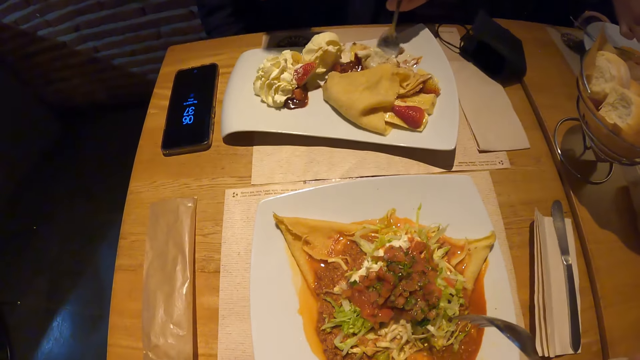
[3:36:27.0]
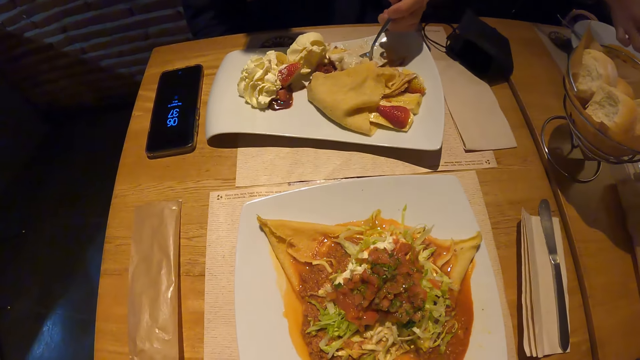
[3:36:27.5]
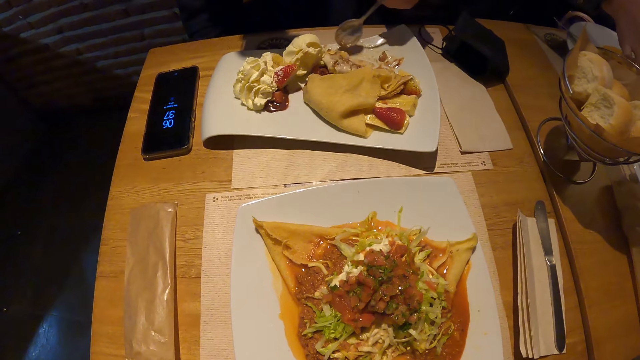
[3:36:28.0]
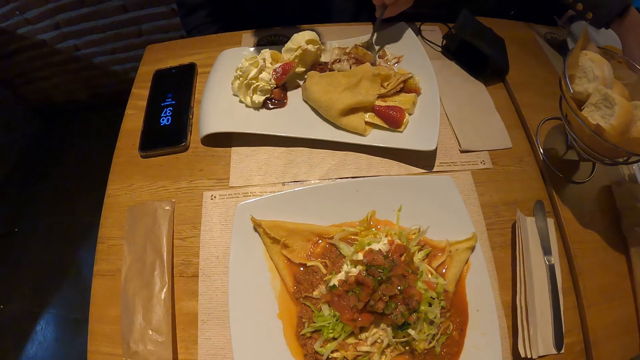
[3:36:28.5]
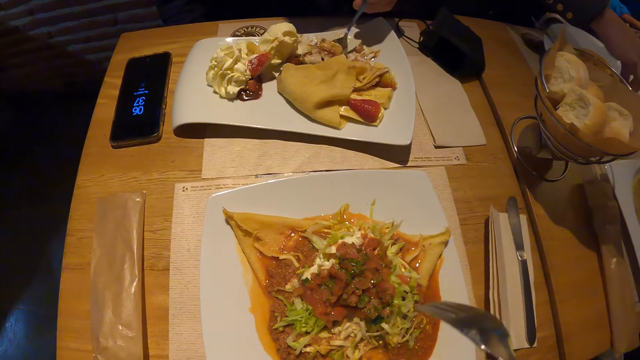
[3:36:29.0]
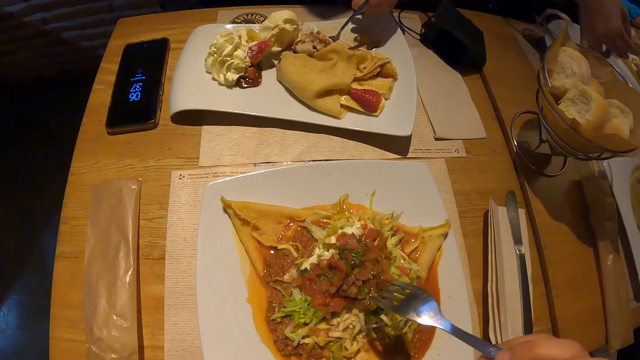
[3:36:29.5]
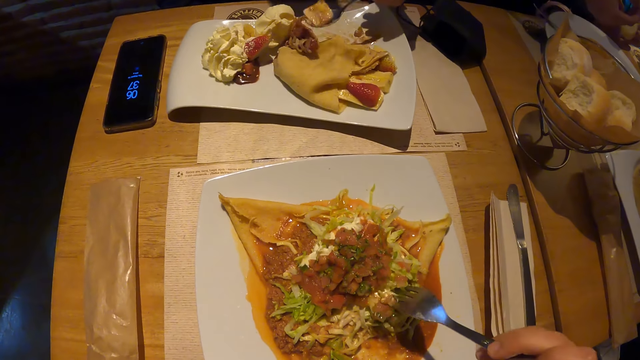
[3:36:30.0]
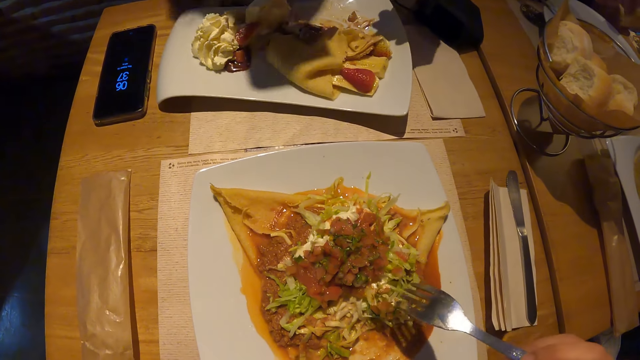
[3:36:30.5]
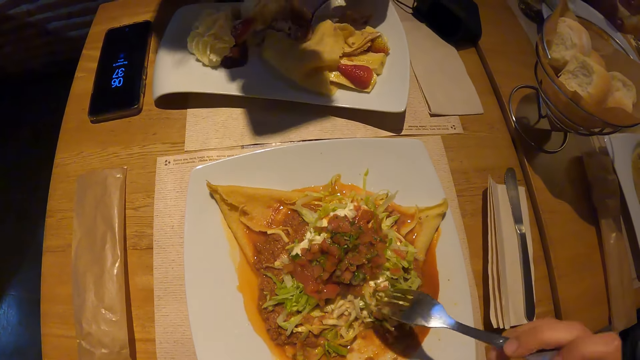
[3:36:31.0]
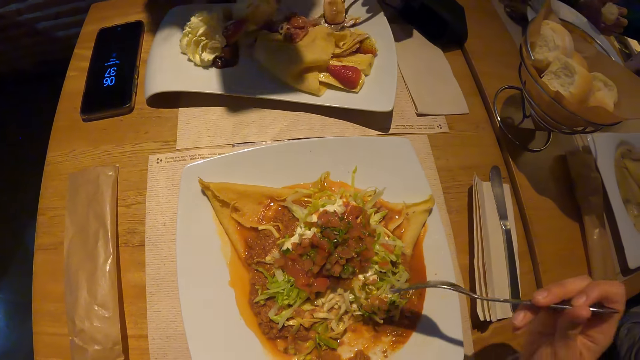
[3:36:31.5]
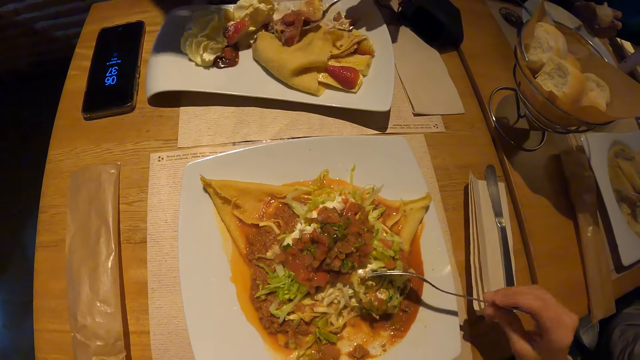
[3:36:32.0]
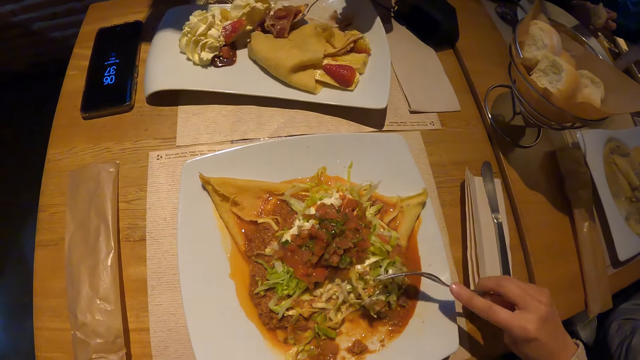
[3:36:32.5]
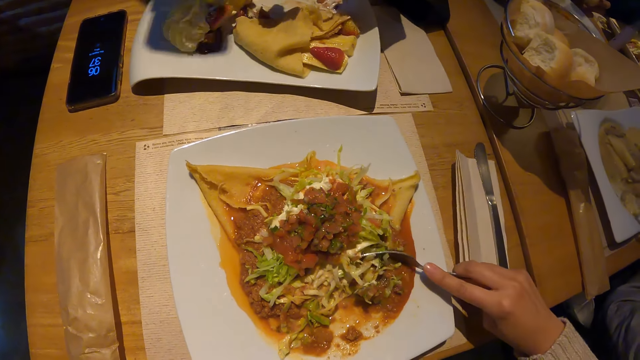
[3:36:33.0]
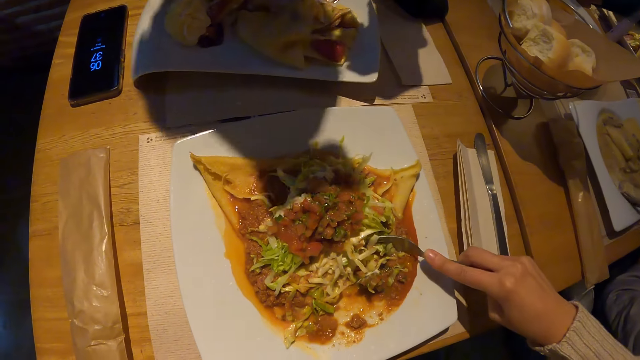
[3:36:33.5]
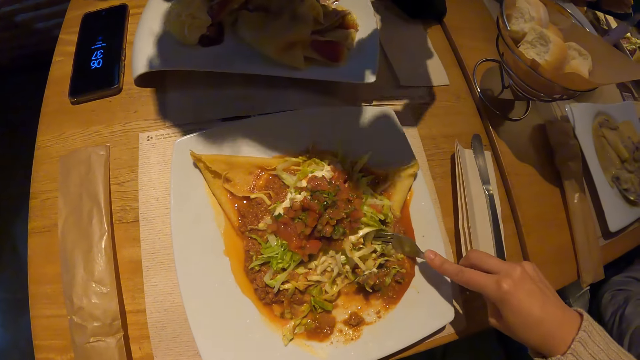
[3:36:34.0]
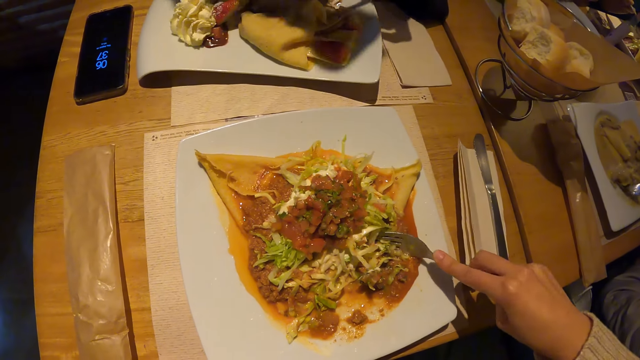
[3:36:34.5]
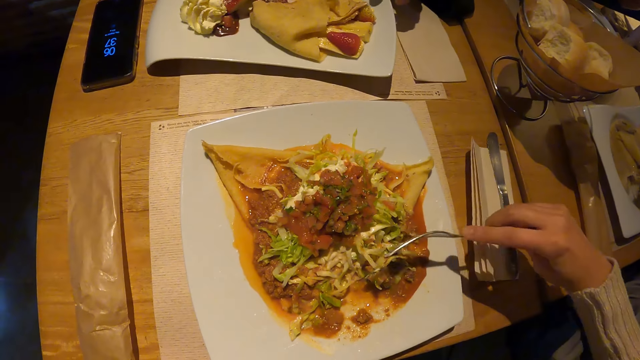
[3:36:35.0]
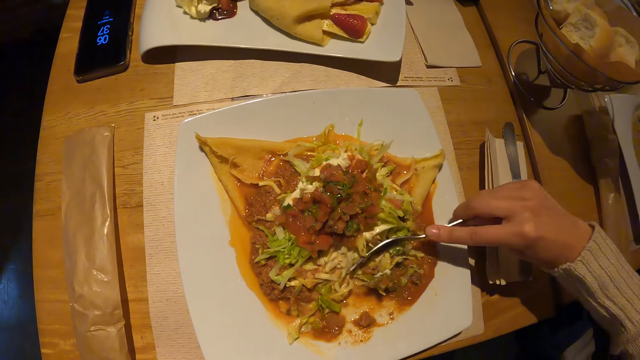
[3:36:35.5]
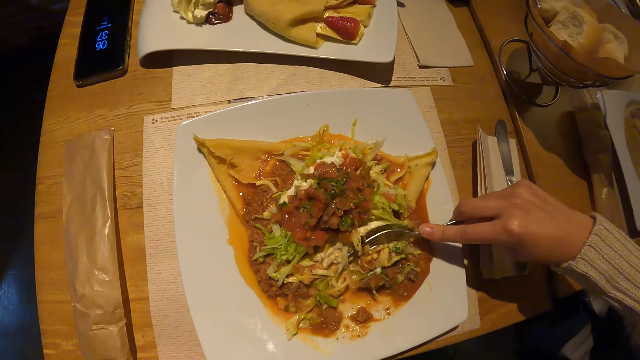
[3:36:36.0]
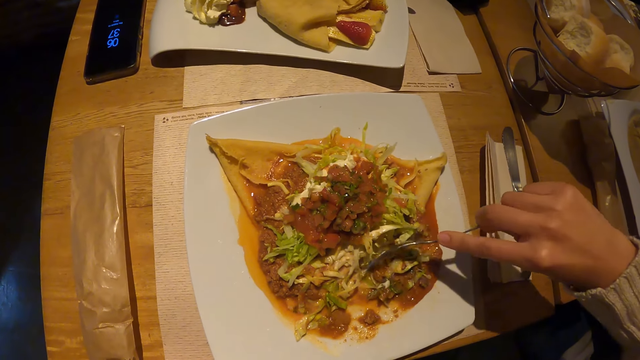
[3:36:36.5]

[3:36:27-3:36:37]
A man takes food from the plate on the table with the bread in his right hand. Another man takes food from the plate on the table with the spoon in his right hand. The camera wearer stirs the food in the plate on the table with the fork in his right hand. The other man takes food from the plate on the table with the spoon in his right hand and drops the spoon in his right hand on the plate on the table.

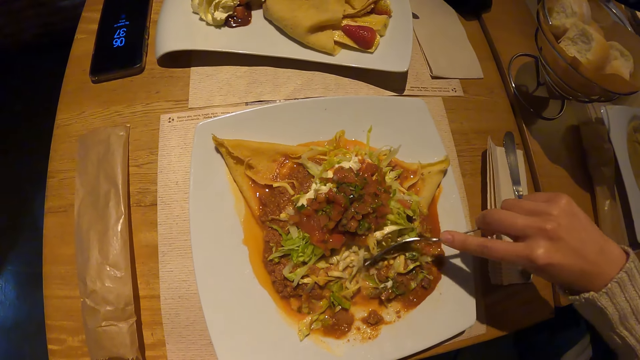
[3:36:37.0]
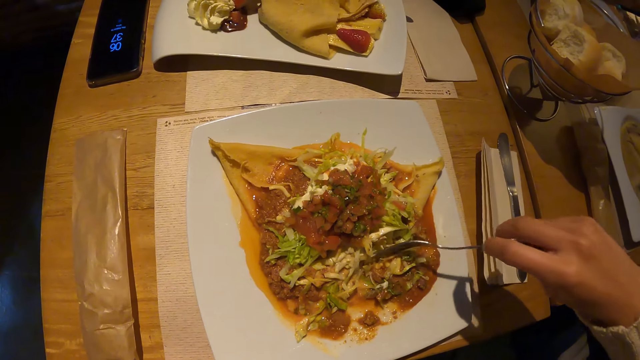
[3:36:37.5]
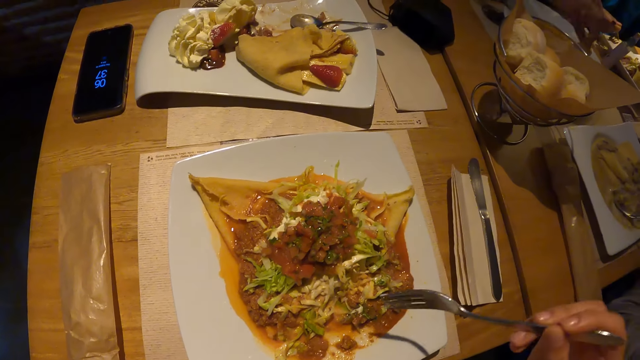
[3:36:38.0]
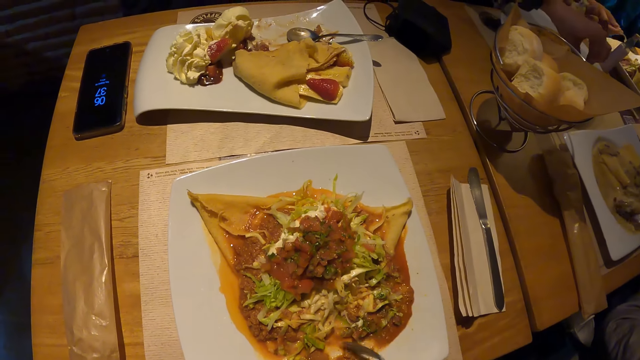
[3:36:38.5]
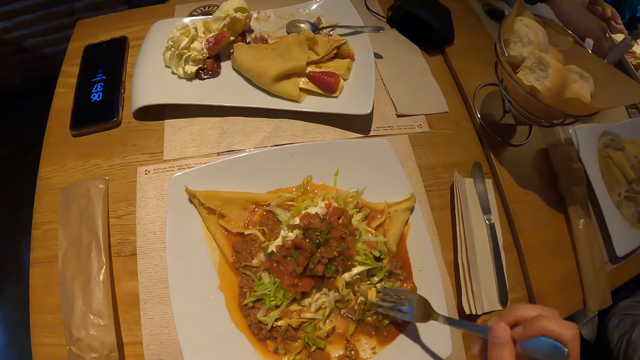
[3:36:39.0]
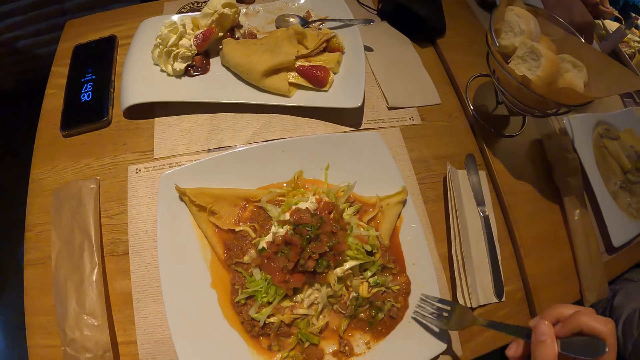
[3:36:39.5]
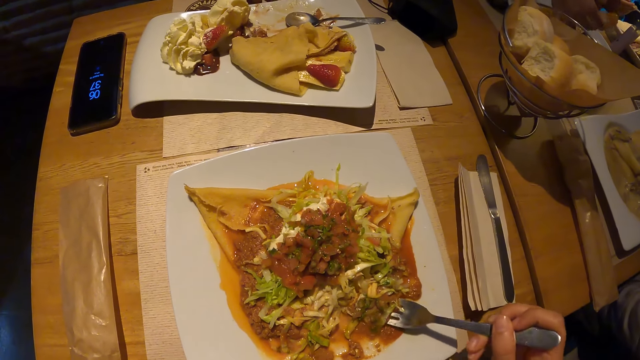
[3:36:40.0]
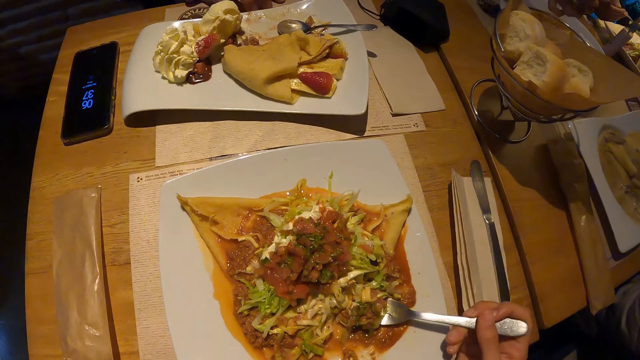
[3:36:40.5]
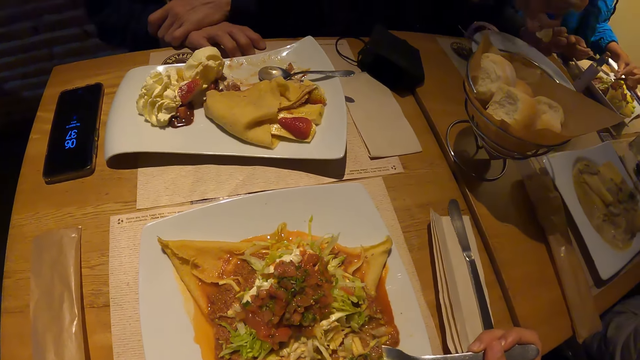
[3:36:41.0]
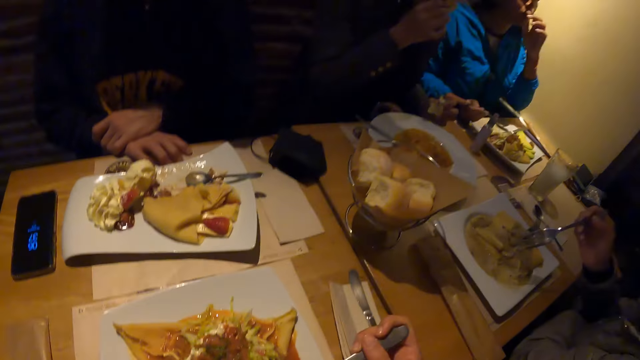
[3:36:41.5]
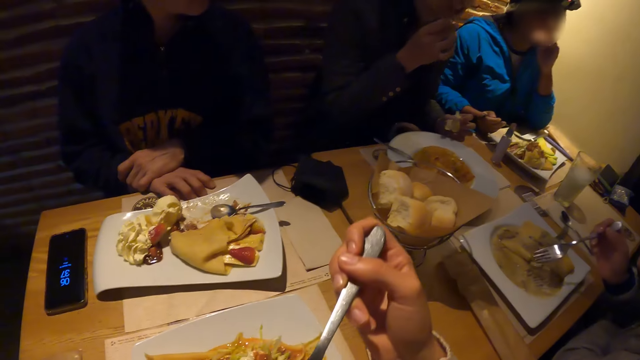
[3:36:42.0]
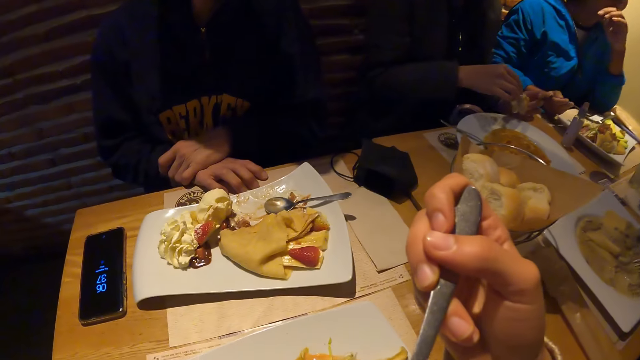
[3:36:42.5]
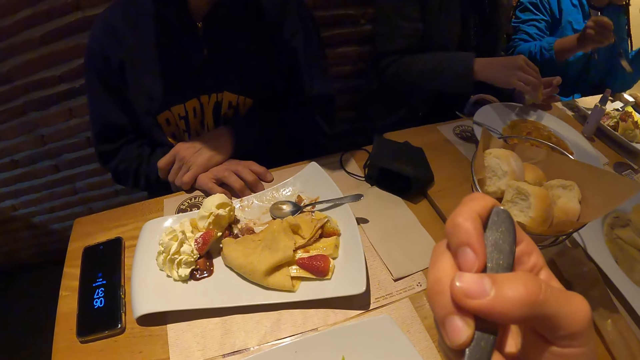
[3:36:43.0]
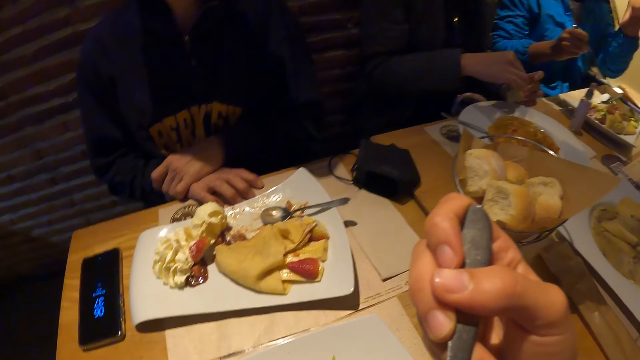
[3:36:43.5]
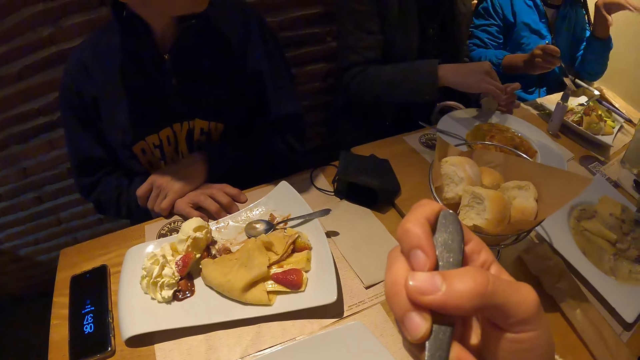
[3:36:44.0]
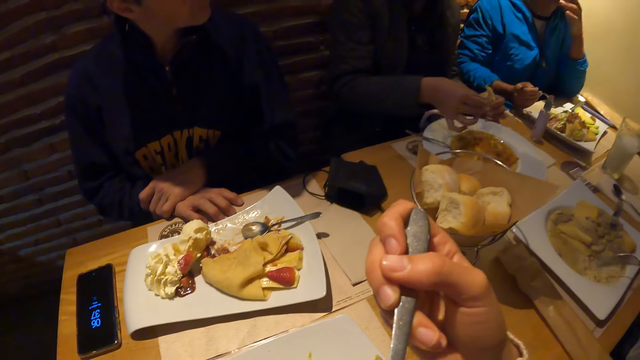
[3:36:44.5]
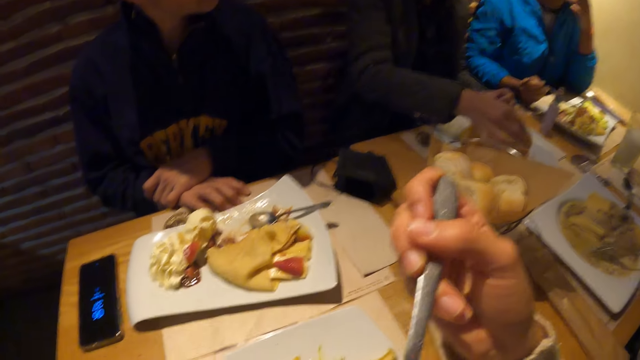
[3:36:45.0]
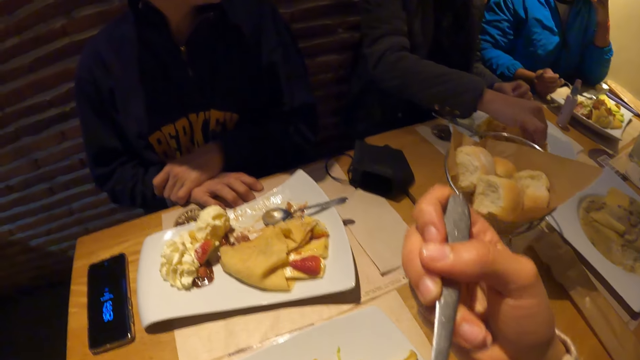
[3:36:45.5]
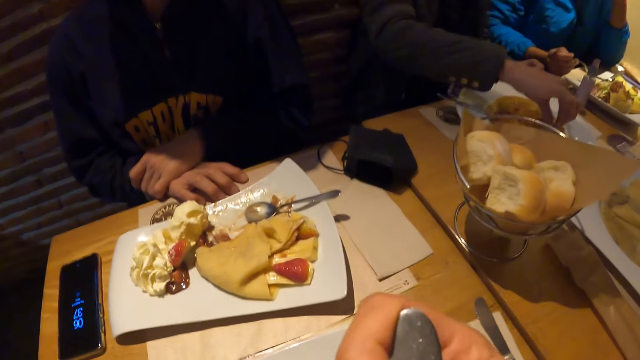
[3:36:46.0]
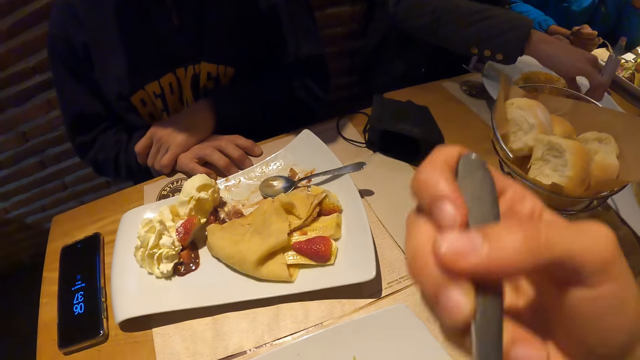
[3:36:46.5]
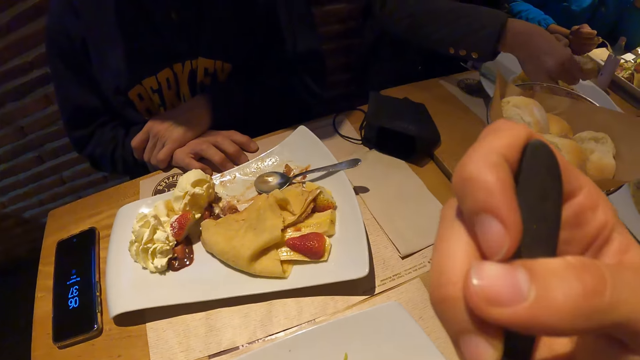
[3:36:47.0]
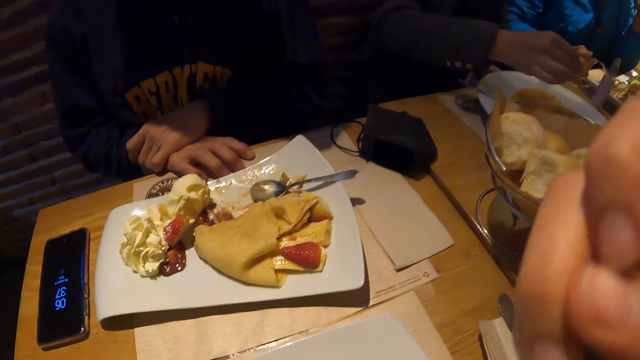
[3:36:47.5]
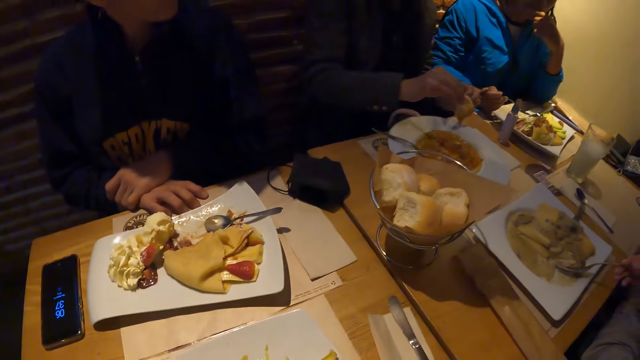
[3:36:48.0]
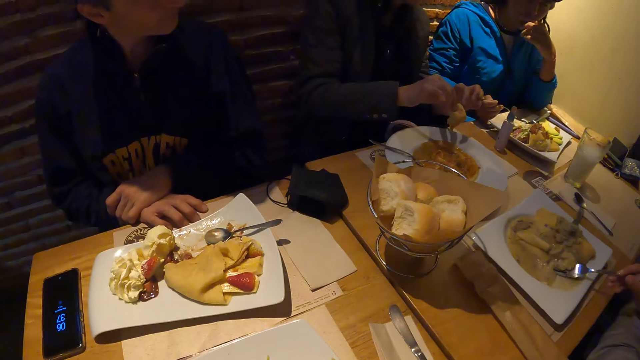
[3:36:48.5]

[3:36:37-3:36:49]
A man takes food from the plate on the table with the bread in his right hand. The camera wearer takes food from the plate on the table with the fork in his right hand. A woman holds her mouth with her left hand. The man puts the bread in his right hand in his mouth and puts the hands on the table. The camera wearer puts the food on the fork in his right hand in his mouth. The man passes the bread in his left hand to his right hand. The woman rubs her face with her left hand. The man takes food from the plate on the table with the bread in his right hand.
